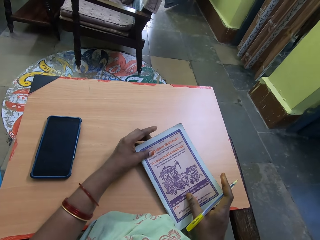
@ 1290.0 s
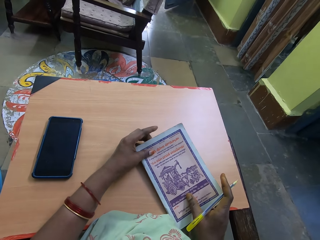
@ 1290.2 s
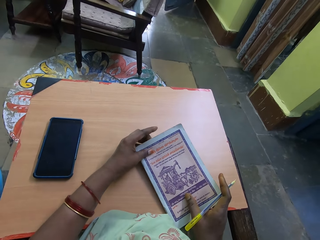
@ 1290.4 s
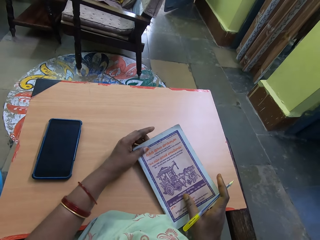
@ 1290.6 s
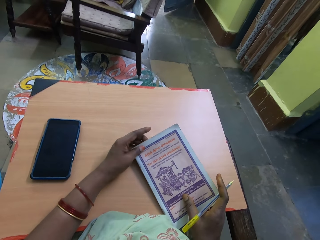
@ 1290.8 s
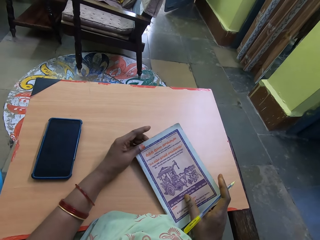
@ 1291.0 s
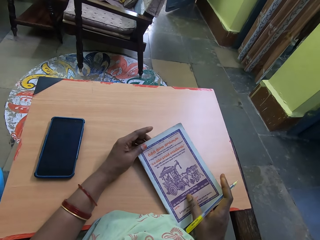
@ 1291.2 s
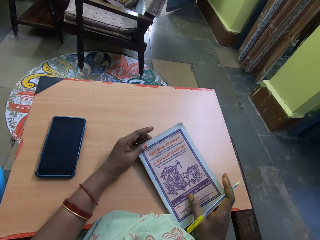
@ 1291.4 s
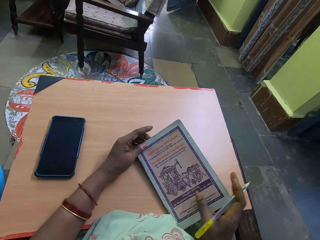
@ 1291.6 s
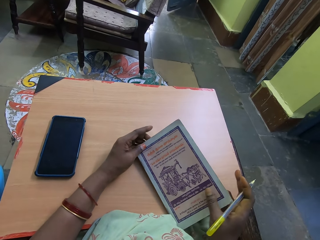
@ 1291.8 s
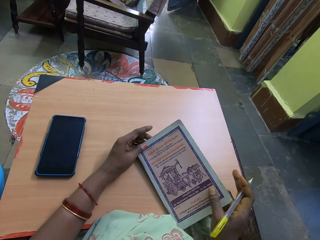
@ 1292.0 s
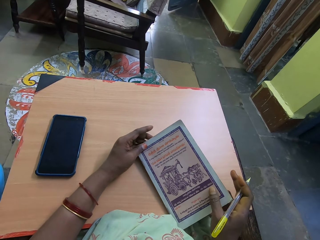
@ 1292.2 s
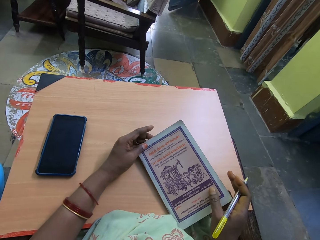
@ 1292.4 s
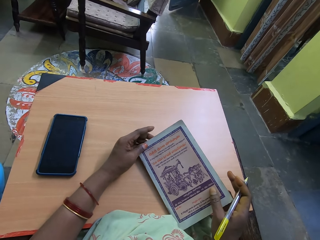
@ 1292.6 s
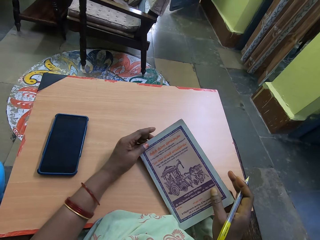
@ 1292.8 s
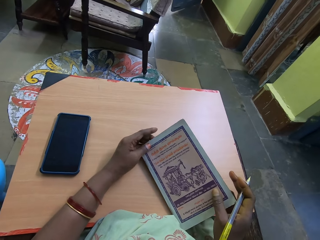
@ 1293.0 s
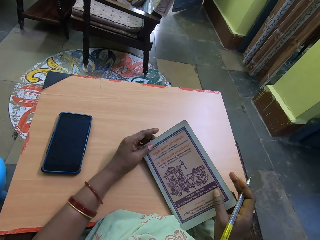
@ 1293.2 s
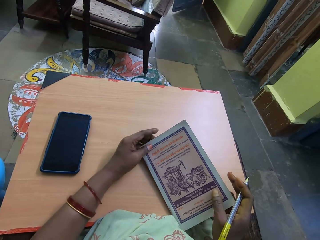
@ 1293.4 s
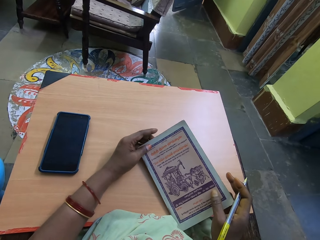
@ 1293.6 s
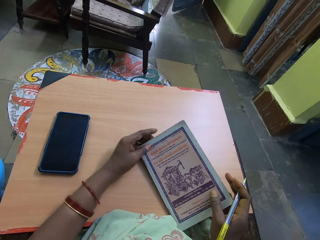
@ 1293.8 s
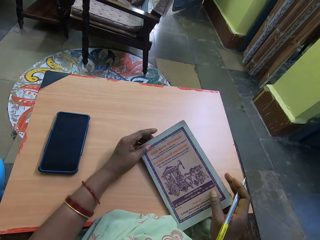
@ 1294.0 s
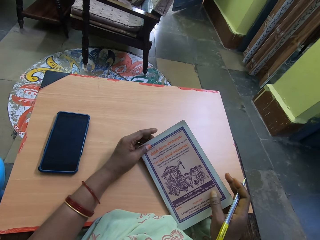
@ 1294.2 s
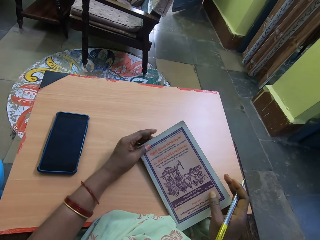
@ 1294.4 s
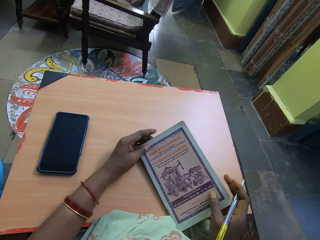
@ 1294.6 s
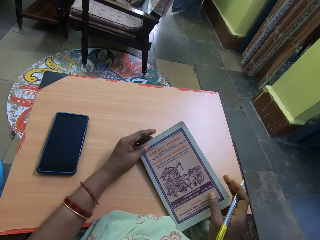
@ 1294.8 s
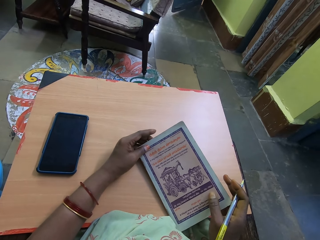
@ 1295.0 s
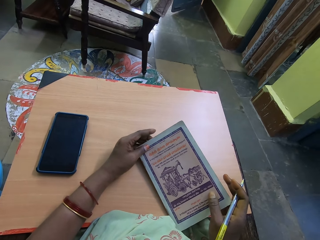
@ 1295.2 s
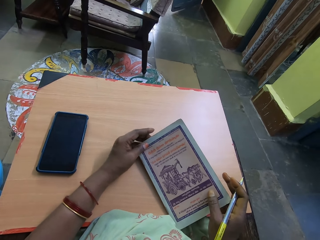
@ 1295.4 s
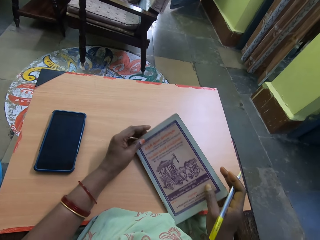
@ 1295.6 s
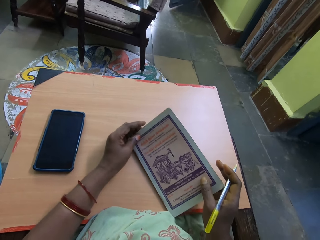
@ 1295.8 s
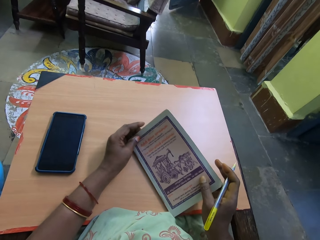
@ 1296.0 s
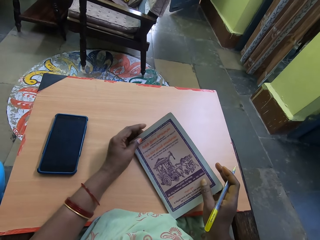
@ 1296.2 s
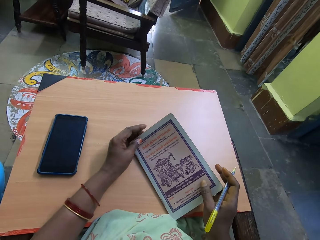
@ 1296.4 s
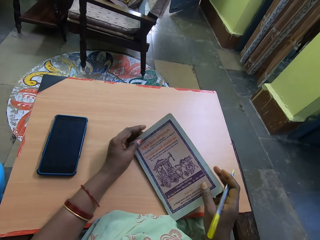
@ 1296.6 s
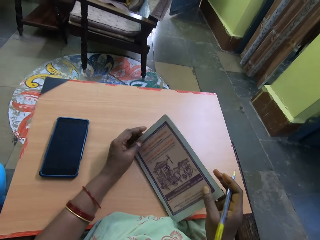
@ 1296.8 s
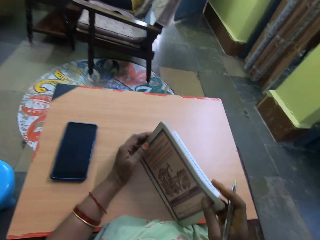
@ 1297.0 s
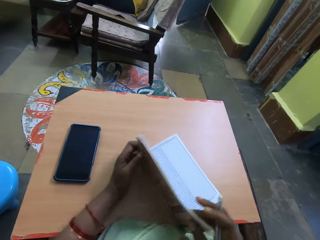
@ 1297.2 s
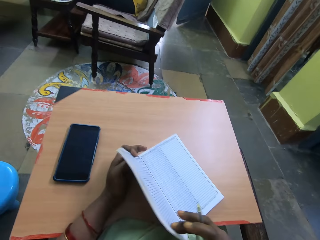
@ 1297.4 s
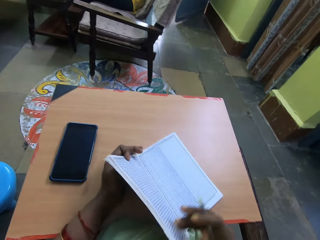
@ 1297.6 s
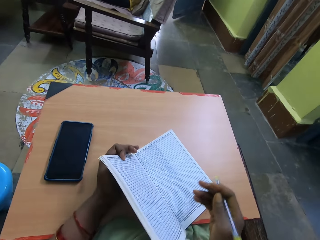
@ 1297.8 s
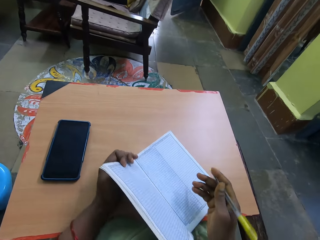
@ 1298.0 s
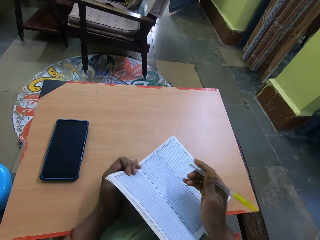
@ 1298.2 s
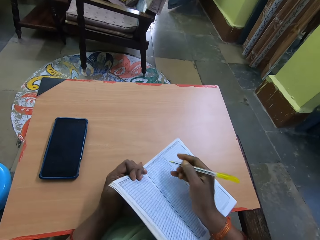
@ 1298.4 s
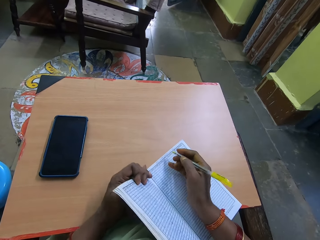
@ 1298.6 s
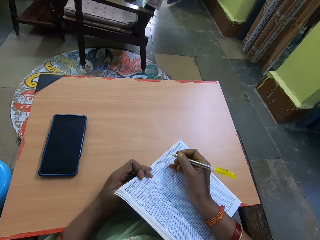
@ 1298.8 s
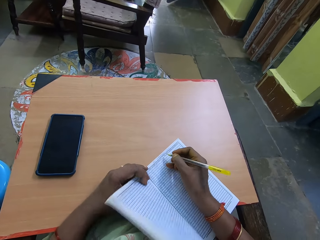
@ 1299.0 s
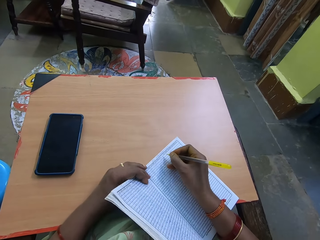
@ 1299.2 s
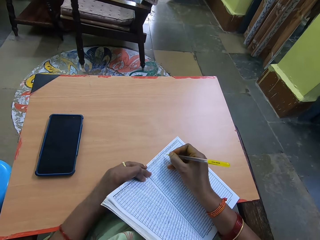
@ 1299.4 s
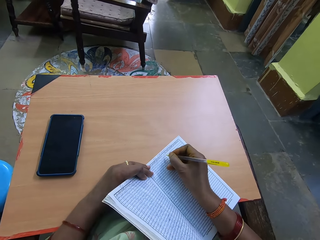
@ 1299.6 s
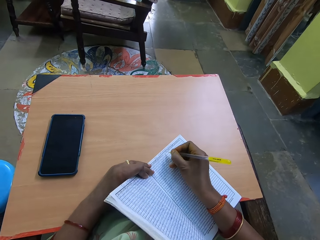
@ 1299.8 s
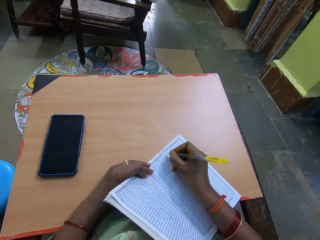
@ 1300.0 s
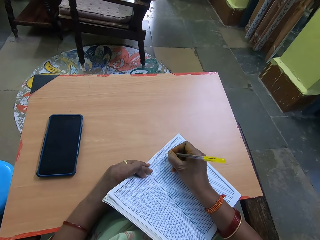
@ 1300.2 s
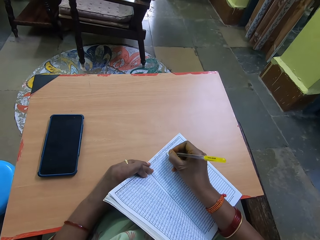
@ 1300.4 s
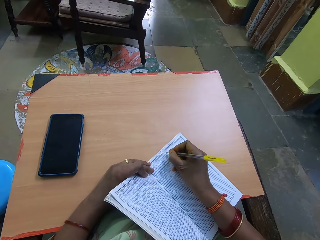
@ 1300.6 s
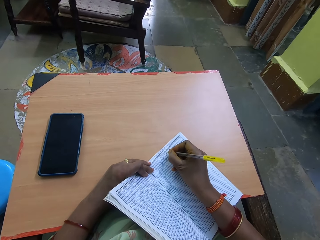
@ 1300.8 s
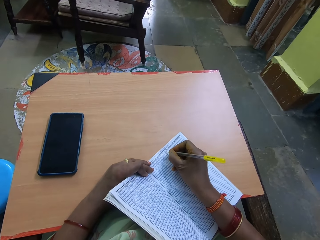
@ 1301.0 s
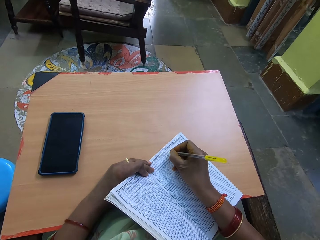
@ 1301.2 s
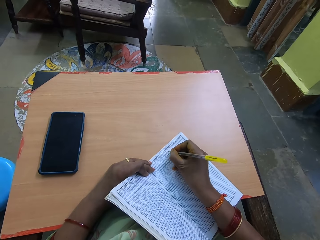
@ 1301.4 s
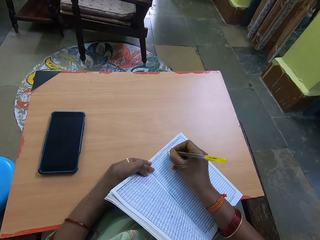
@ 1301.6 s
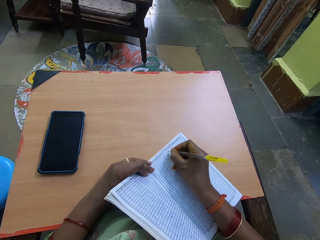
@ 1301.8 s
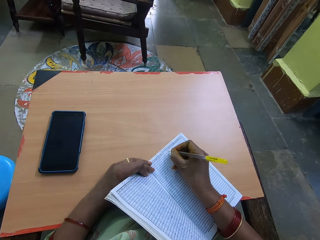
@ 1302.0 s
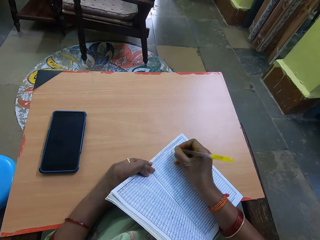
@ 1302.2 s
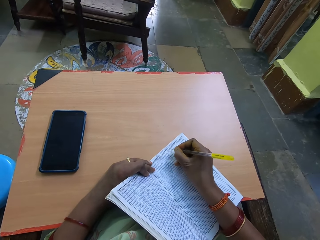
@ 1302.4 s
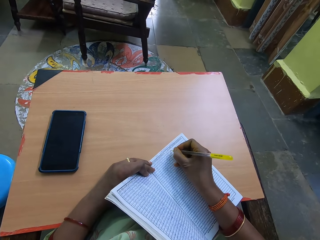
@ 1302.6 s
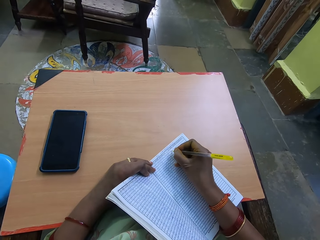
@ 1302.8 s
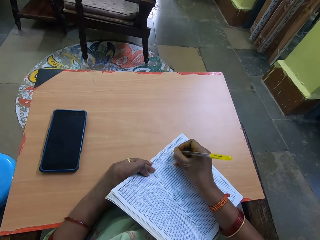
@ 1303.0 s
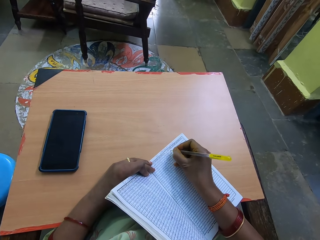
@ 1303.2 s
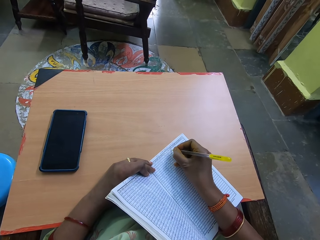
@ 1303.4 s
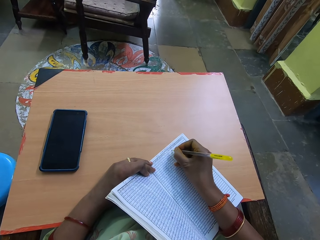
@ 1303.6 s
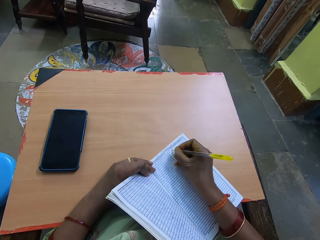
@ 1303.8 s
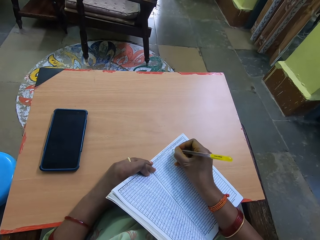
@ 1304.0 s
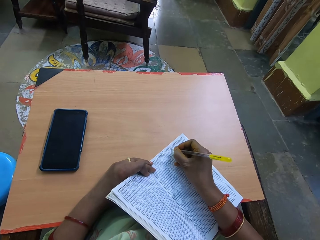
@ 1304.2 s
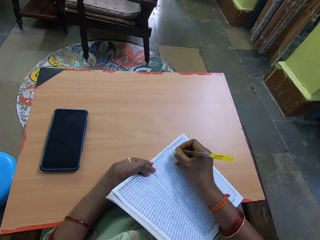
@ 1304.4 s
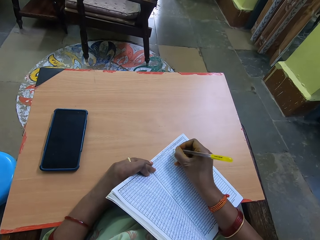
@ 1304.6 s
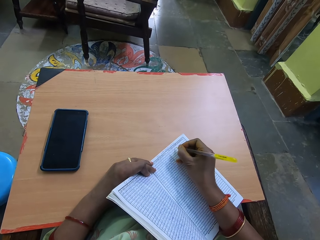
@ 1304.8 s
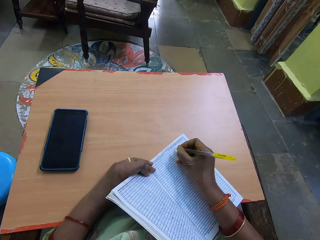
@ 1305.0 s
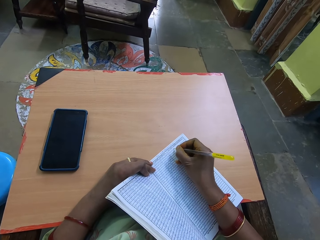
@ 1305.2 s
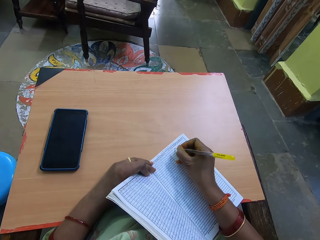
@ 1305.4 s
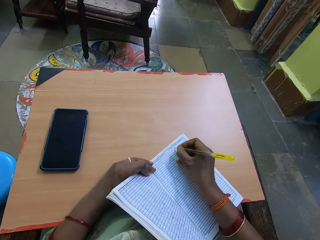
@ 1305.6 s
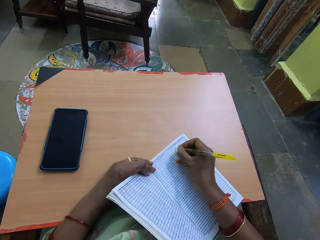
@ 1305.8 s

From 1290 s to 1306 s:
The camera wearer flips the book. She opens the book on the table with her hands. She drags the book on the table. She writes on the book on the table with the pen in her right hand.

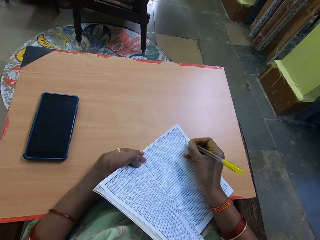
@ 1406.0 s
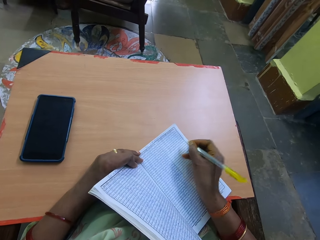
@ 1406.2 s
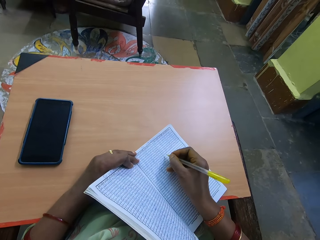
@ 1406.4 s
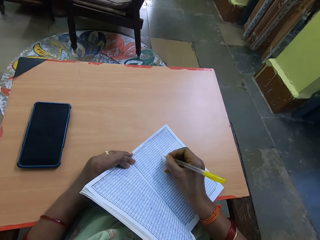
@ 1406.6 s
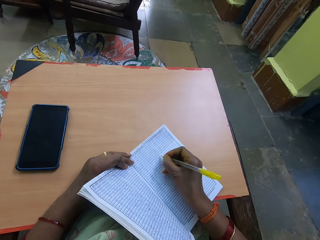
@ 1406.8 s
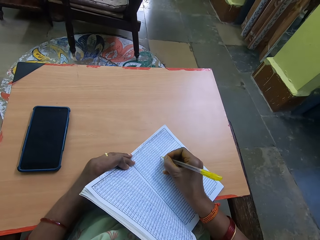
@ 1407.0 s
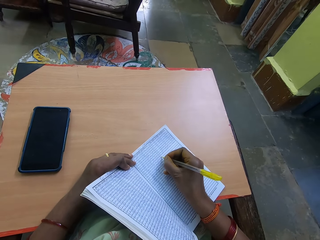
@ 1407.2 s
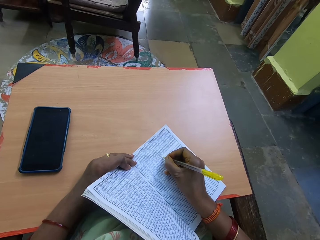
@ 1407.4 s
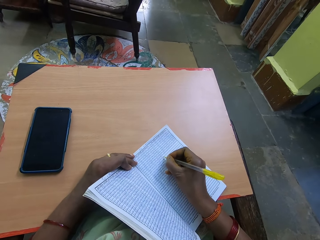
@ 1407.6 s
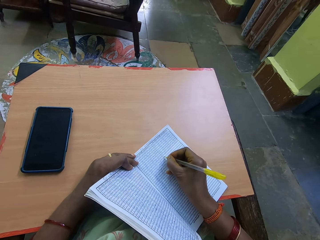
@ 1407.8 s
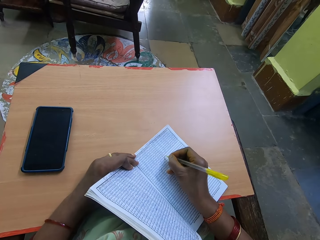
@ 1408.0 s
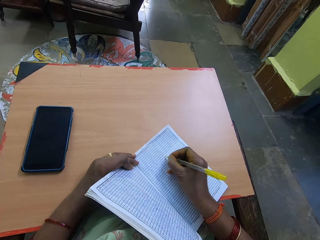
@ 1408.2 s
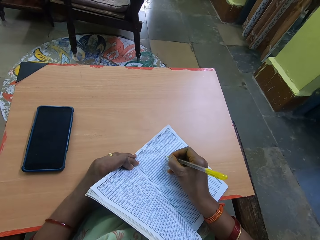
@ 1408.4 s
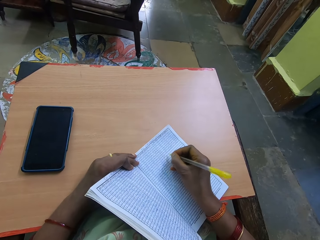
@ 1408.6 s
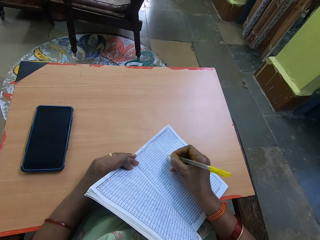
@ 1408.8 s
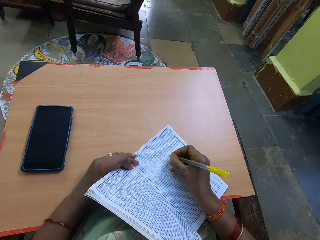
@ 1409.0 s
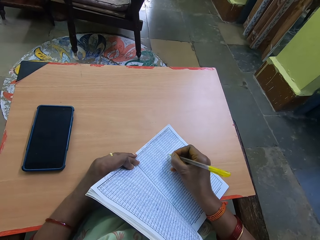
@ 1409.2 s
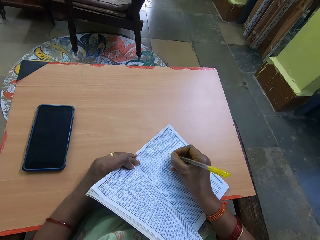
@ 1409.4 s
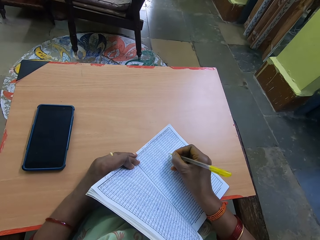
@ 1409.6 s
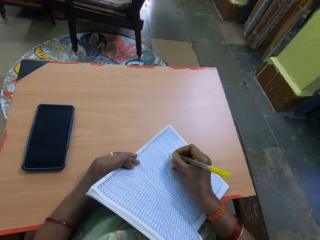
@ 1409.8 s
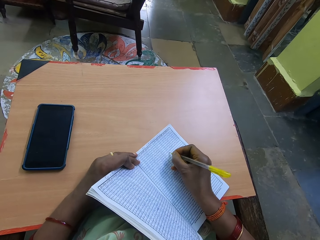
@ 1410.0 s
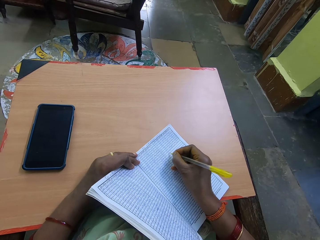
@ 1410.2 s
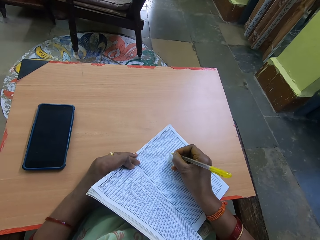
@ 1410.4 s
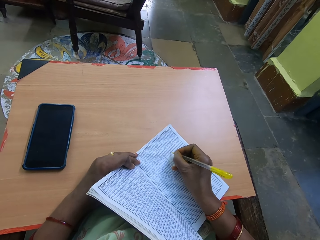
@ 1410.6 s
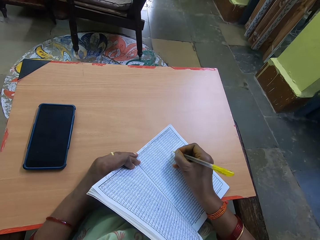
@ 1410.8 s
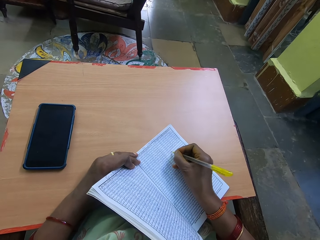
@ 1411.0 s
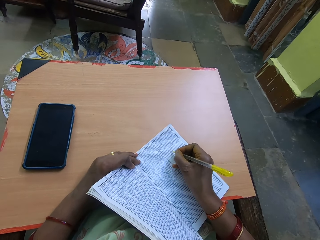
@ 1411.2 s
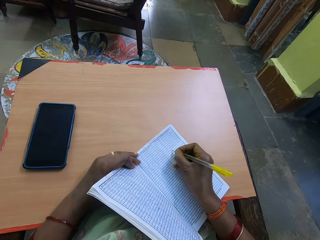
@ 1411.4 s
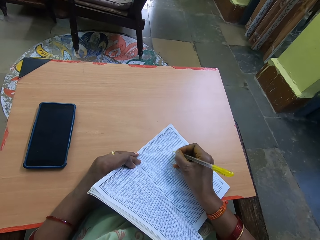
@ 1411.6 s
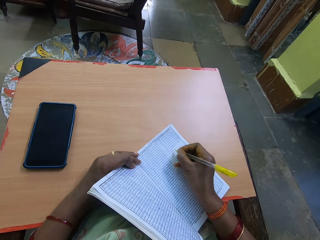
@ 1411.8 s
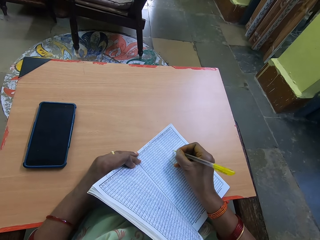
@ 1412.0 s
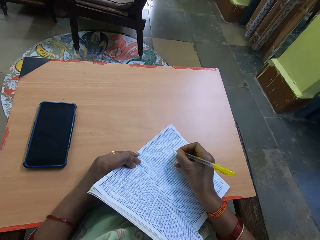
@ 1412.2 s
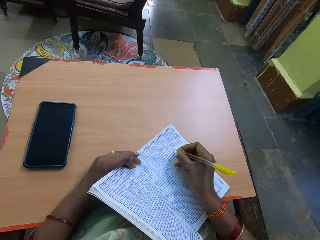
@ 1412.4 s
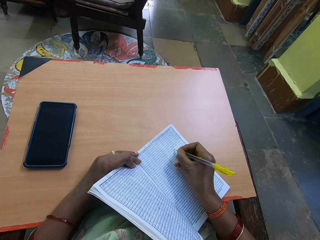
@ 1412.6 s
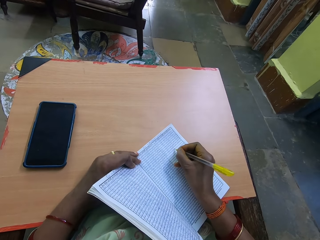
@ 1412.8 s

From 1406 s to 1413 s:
The camera wearer writes in a book with a pen in her right hand.
